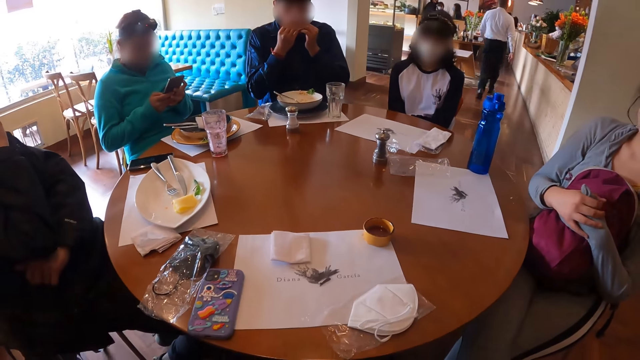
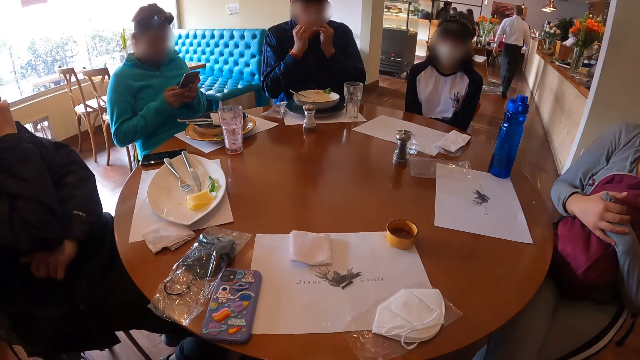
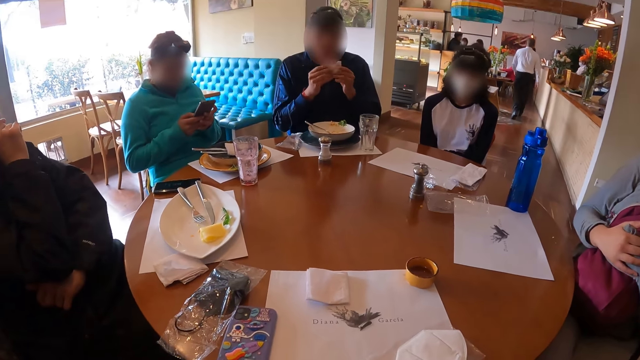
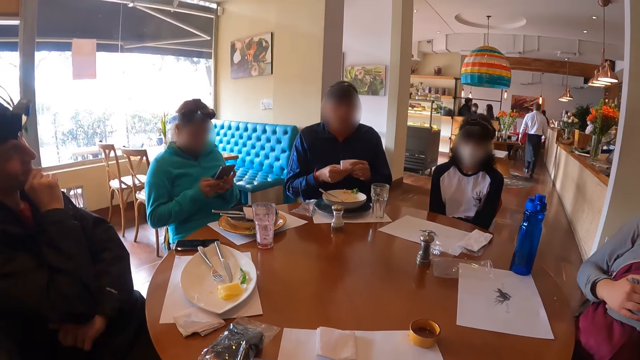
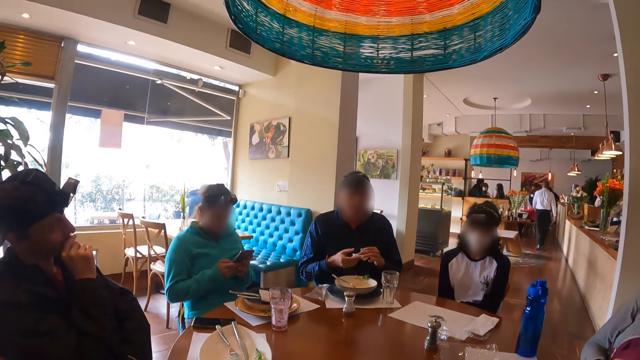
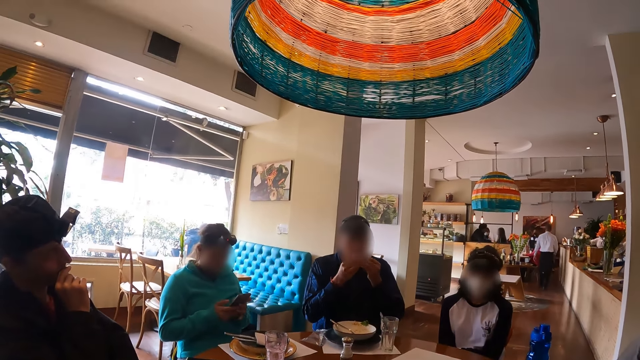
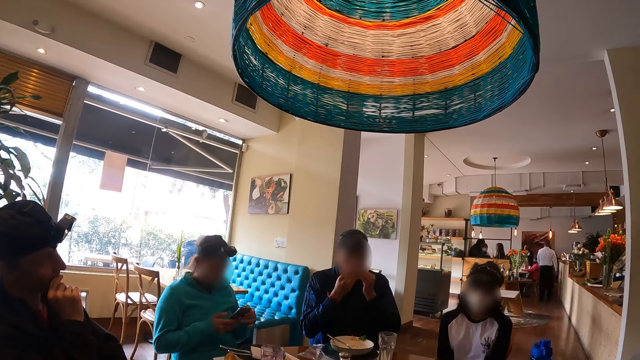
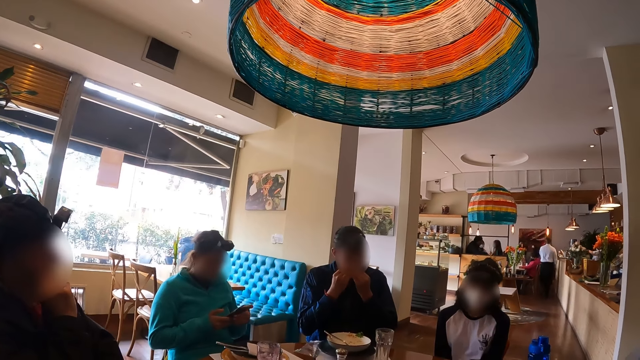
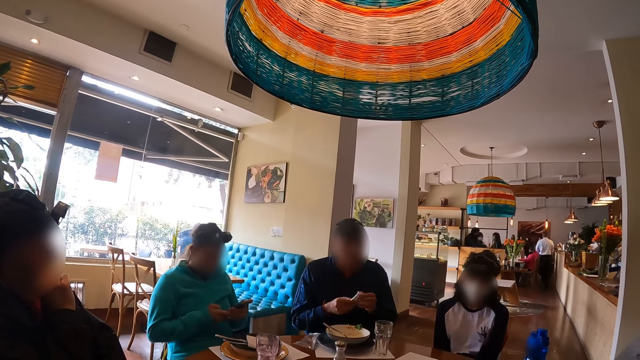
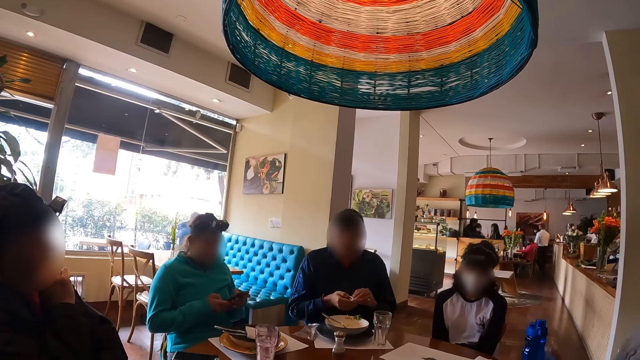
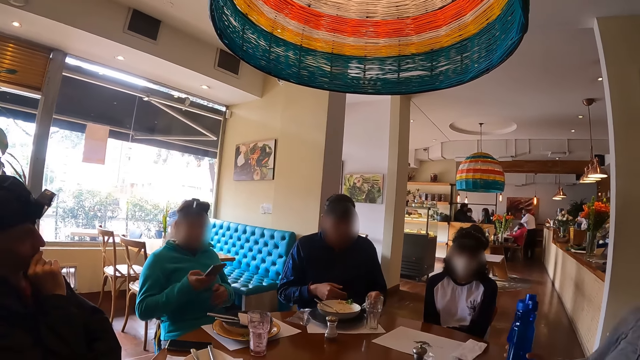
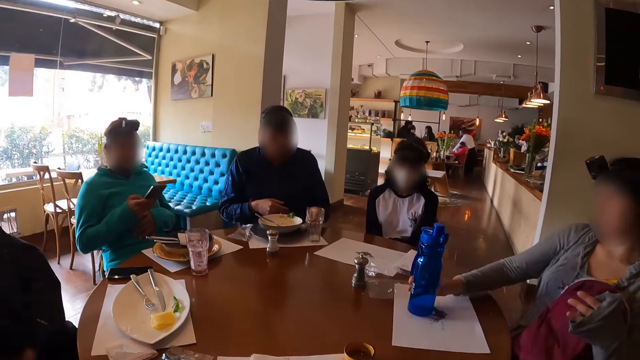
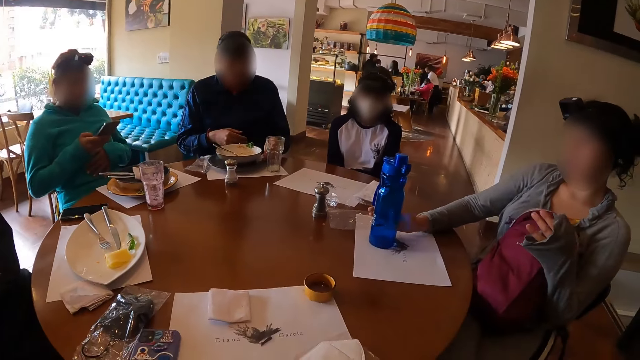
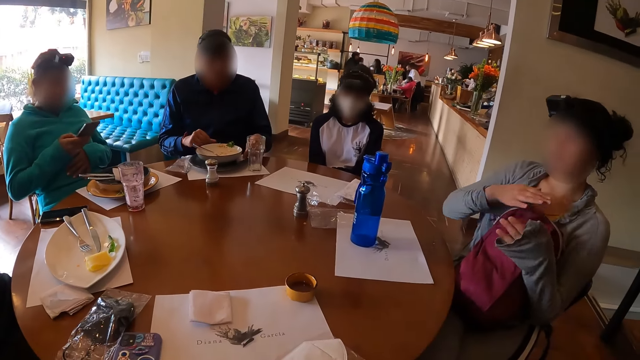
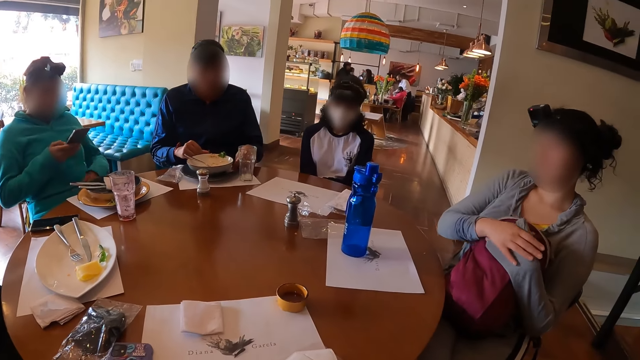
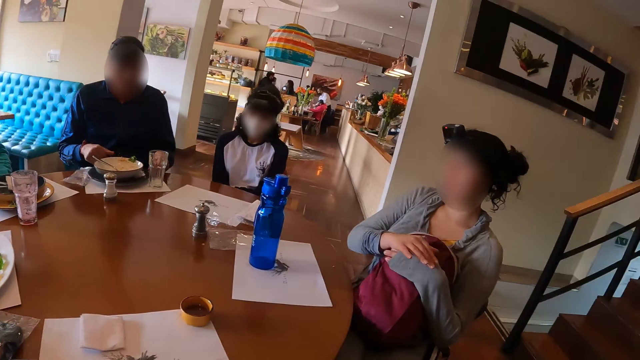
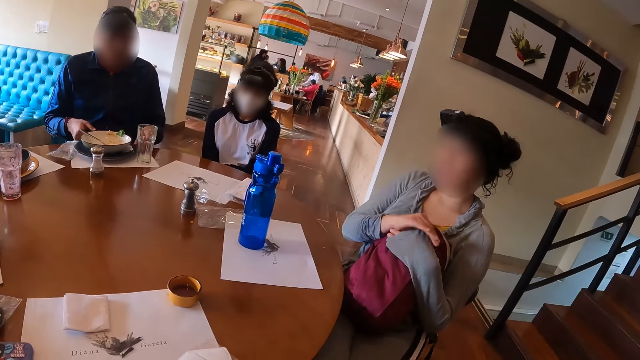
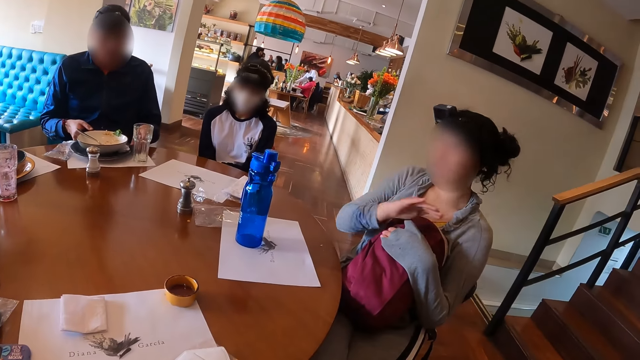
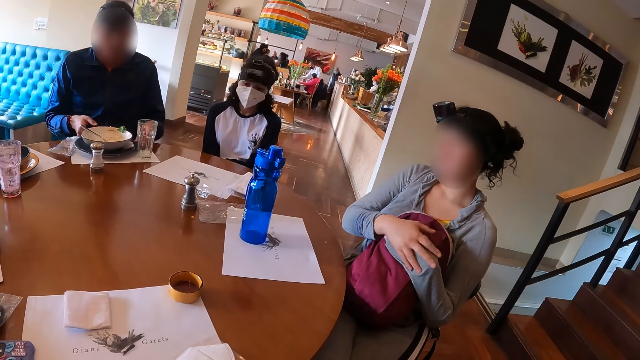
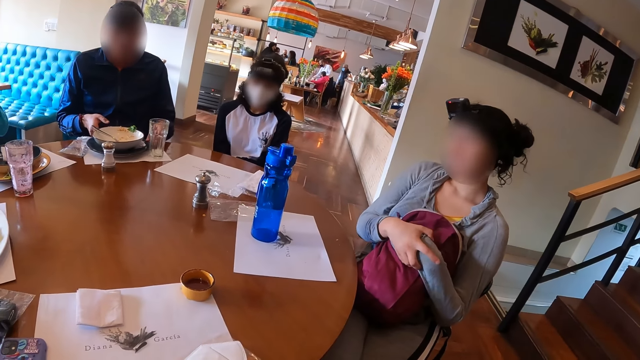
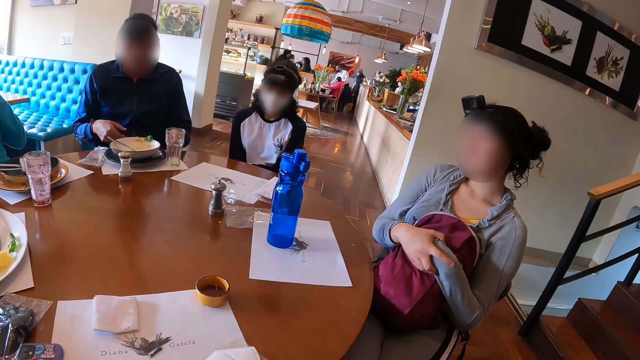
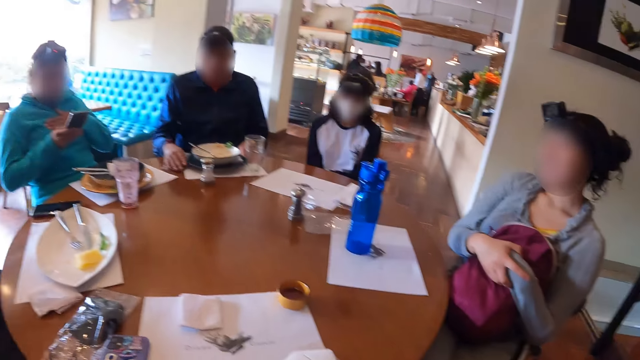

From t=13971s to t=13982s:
The woman picks the water flask from the table with her right hand. The man drops the piece of paper towel on the table with his left hand. The woman drops the water flask on the table with her right hand. The man adjusts the plate on the table with both hands.

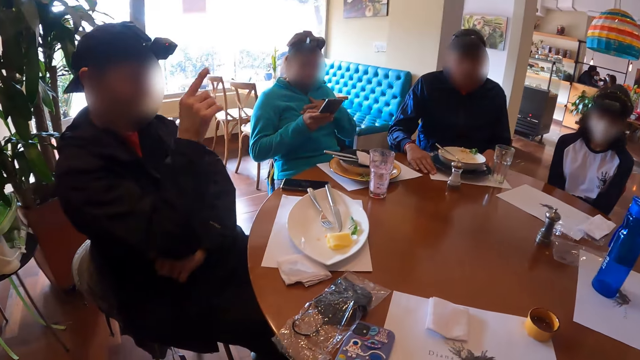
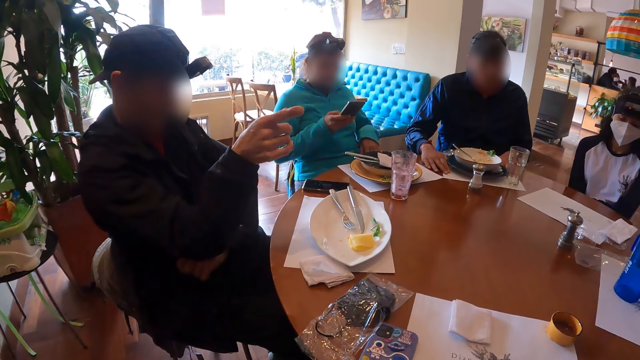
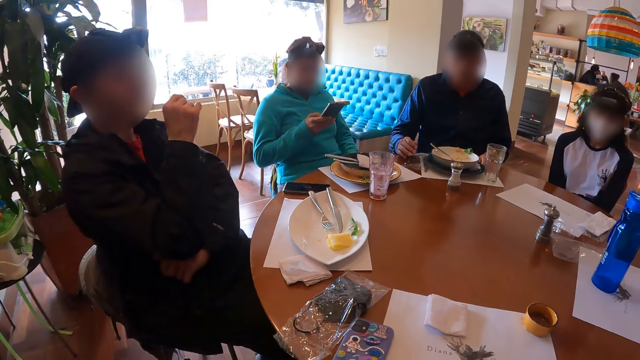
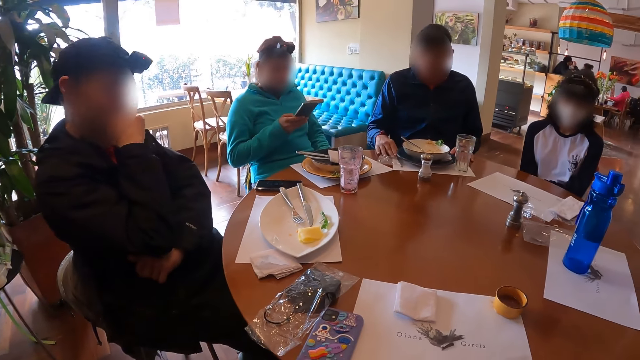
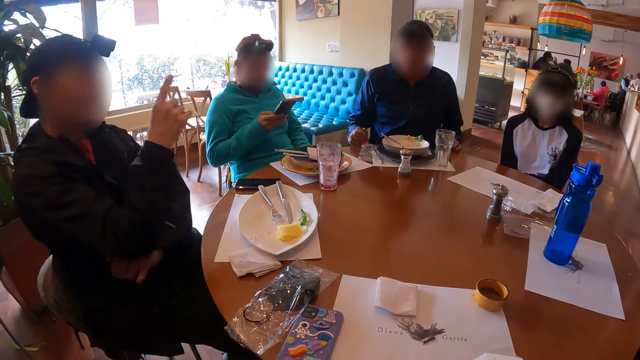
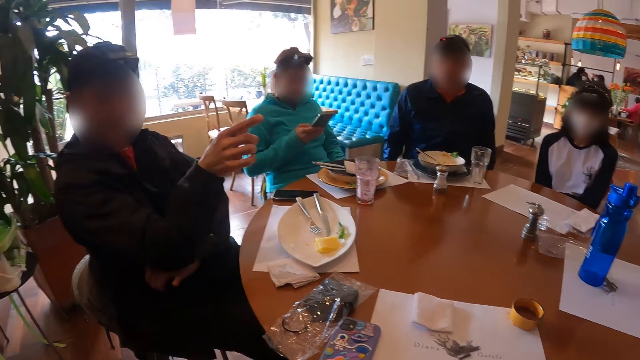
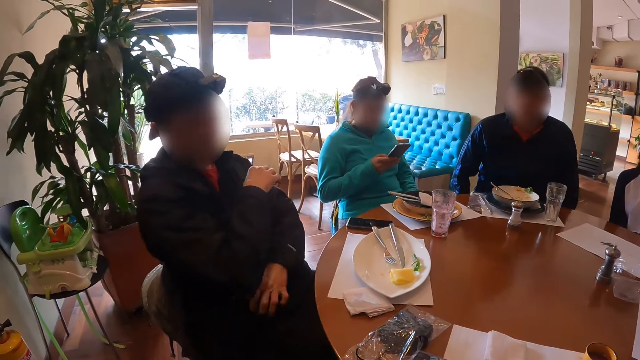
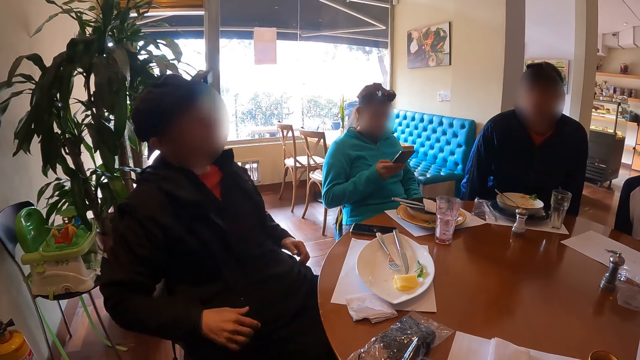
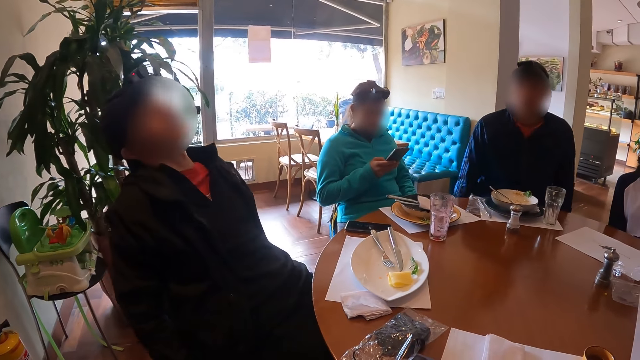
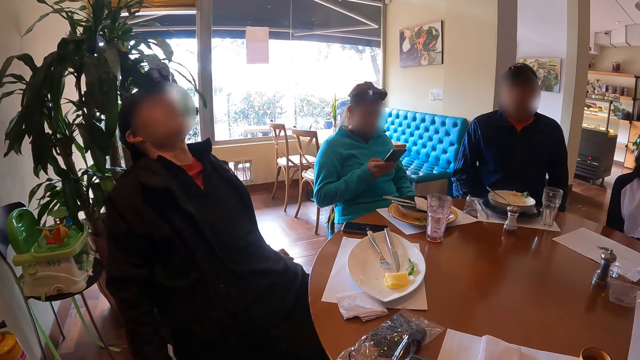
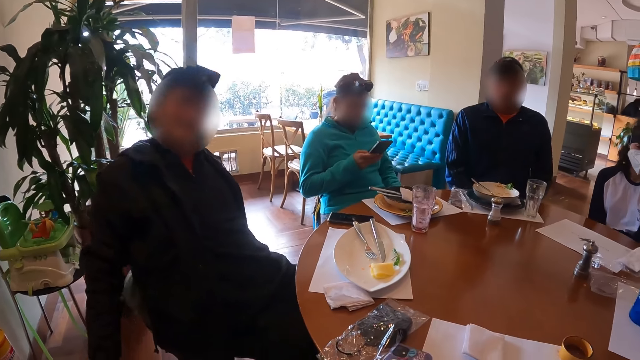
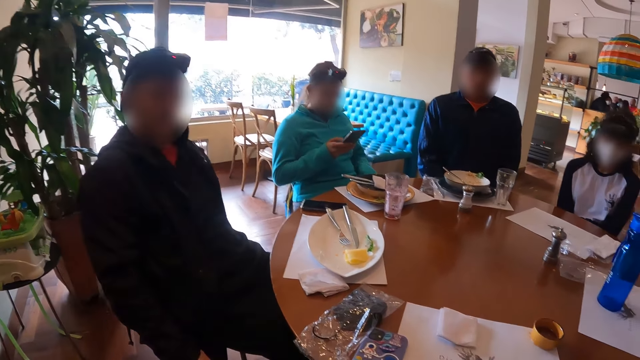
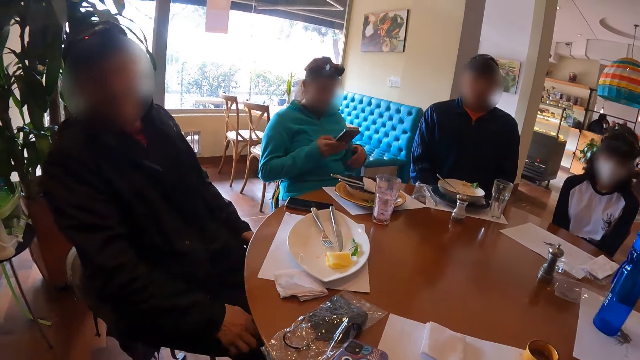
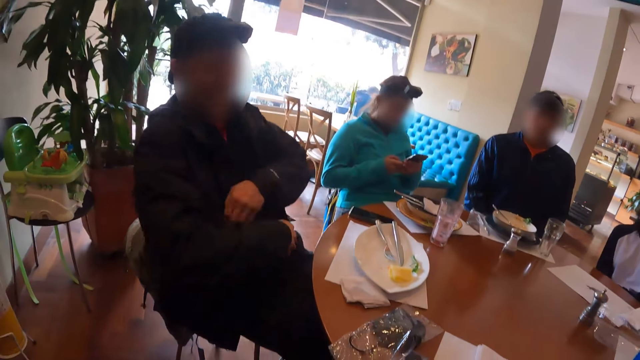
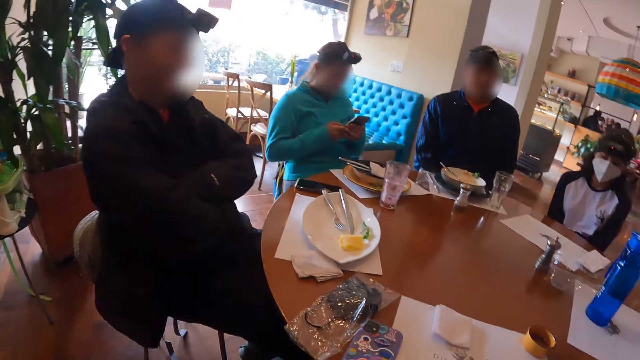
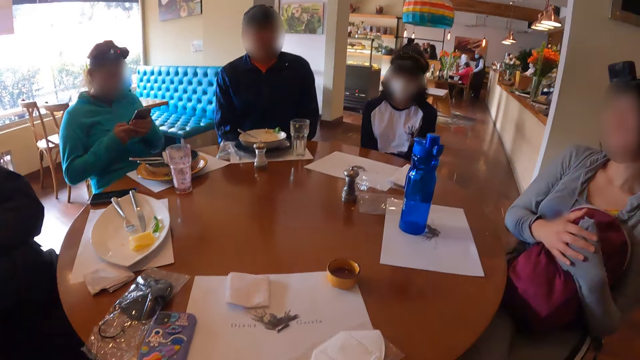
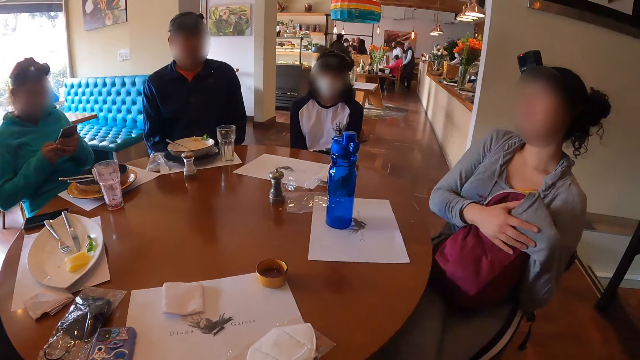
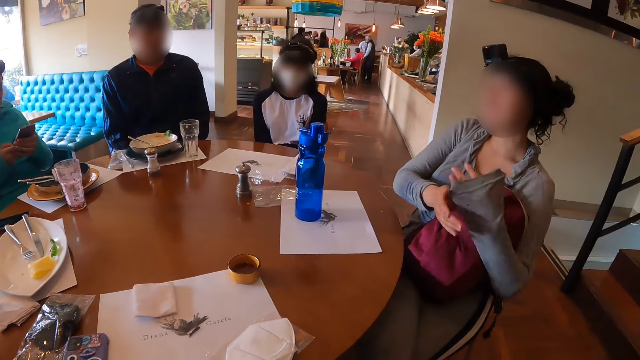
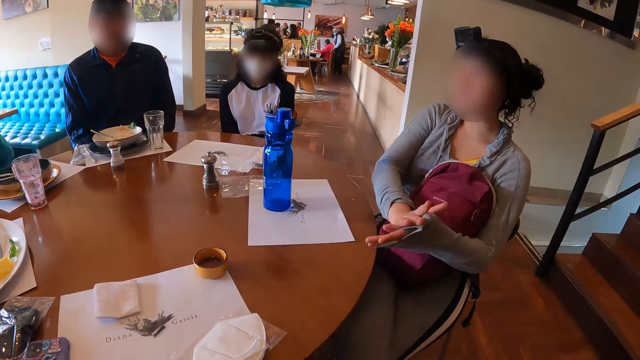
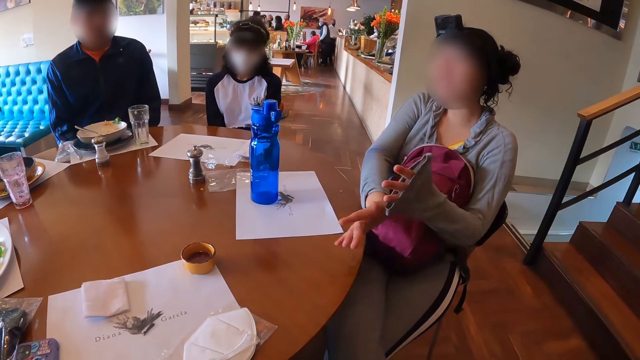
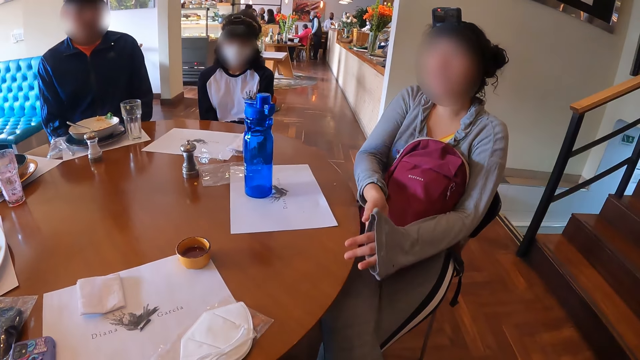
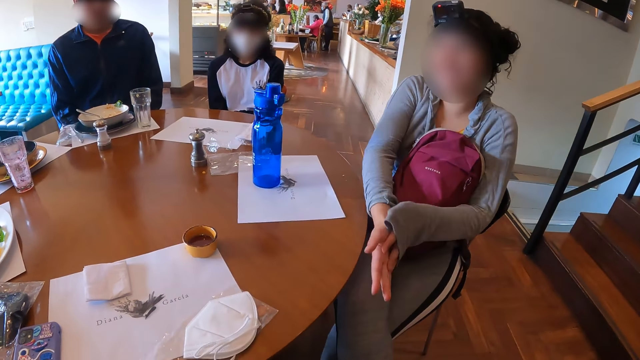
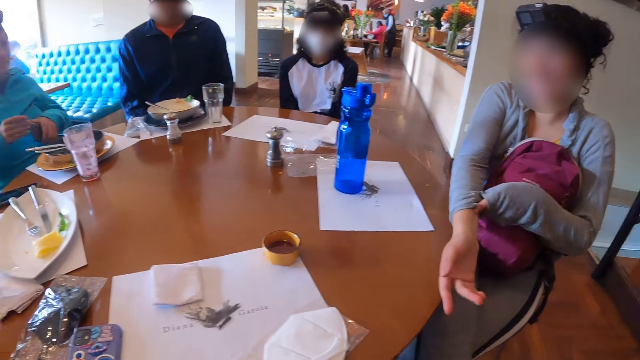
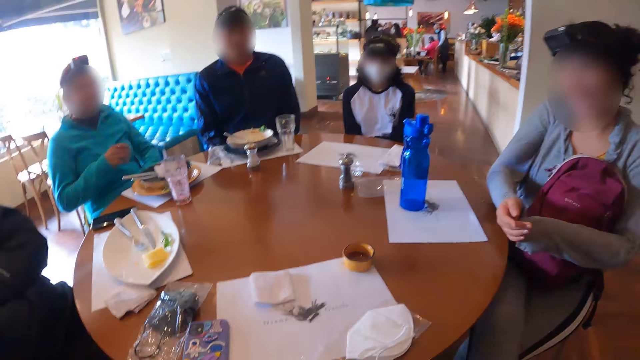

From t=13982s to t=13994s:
The camera wearer looks at a man as he explains something with gestures. They look at a lady as she explains something with gestures.
